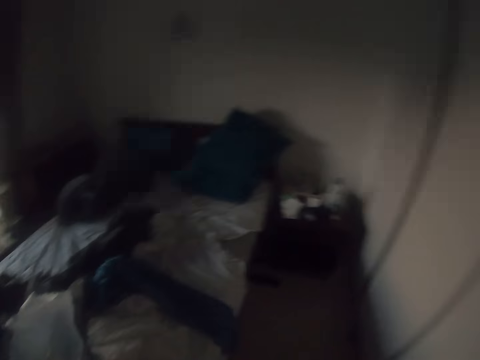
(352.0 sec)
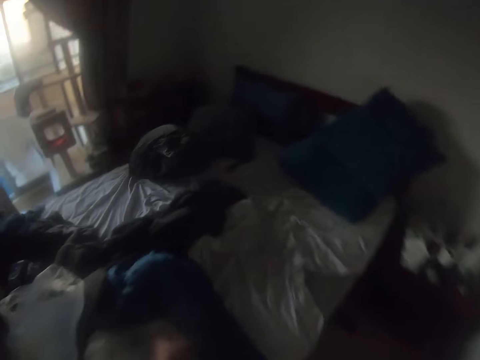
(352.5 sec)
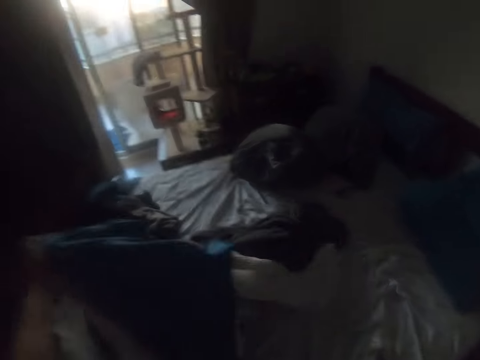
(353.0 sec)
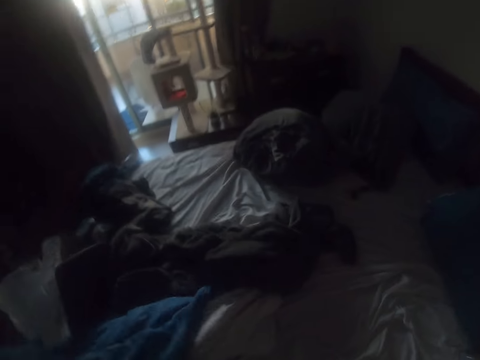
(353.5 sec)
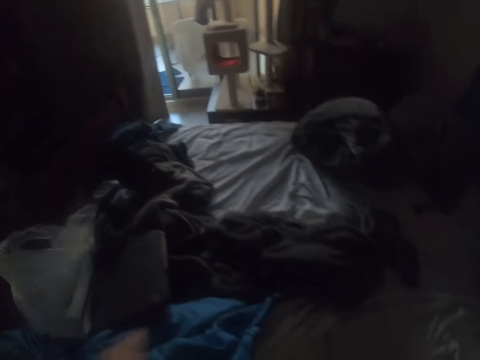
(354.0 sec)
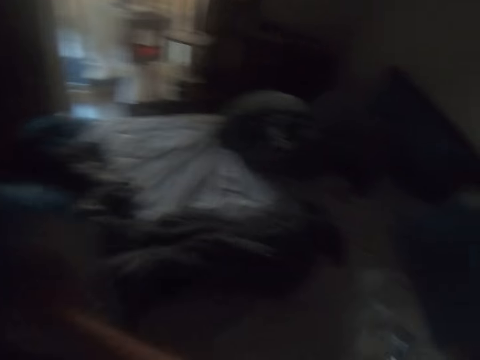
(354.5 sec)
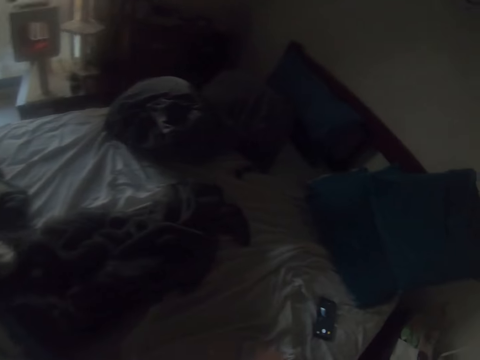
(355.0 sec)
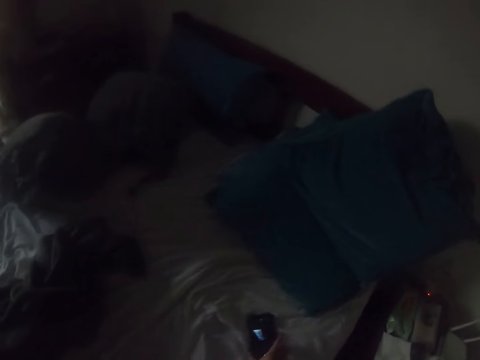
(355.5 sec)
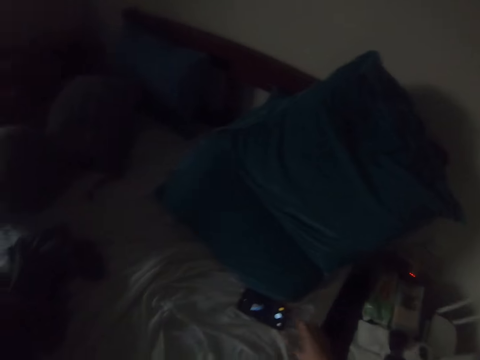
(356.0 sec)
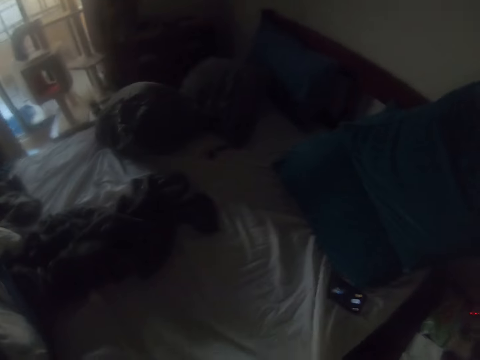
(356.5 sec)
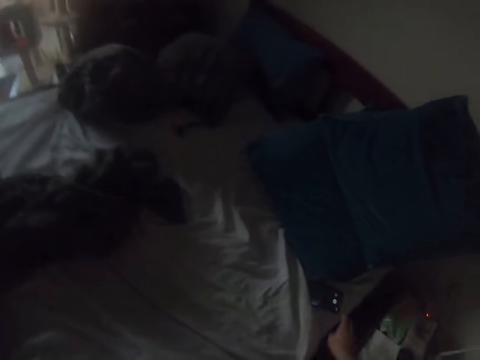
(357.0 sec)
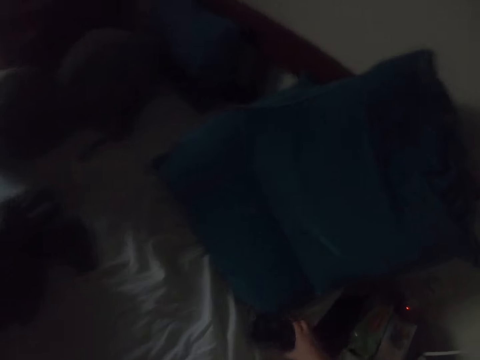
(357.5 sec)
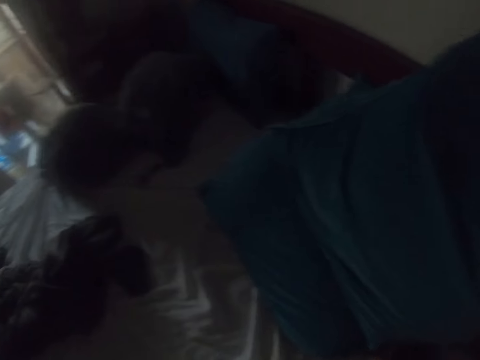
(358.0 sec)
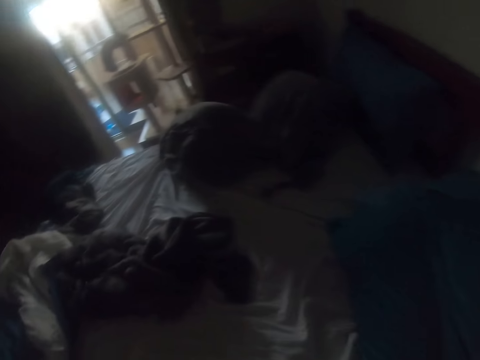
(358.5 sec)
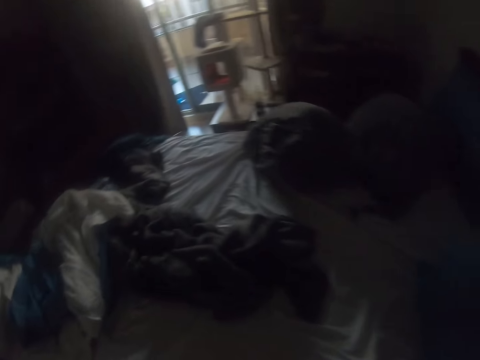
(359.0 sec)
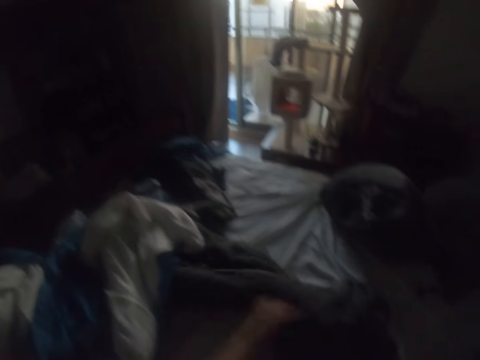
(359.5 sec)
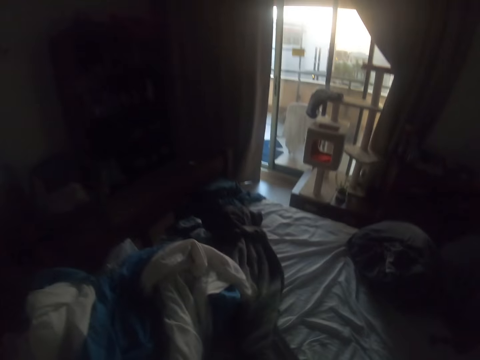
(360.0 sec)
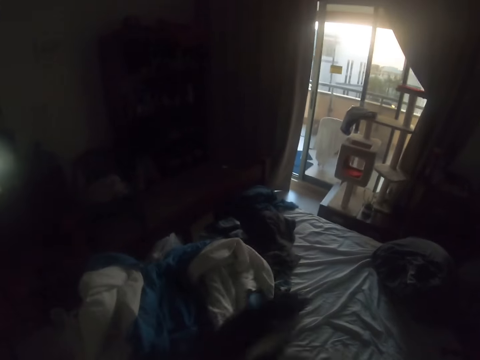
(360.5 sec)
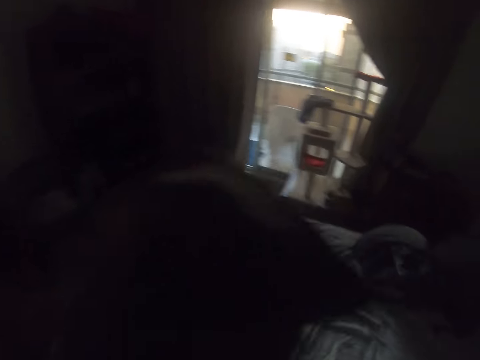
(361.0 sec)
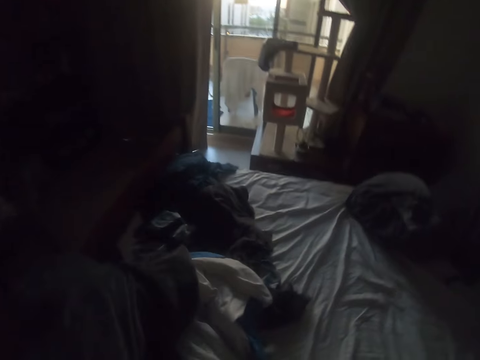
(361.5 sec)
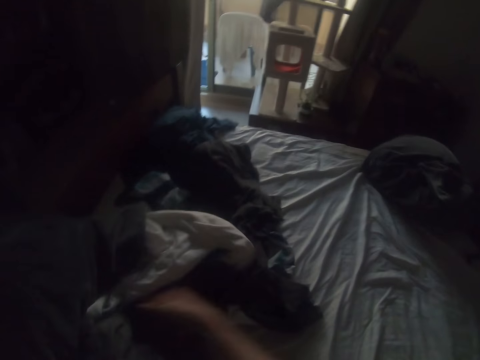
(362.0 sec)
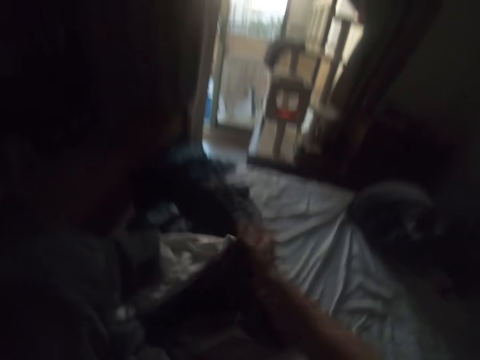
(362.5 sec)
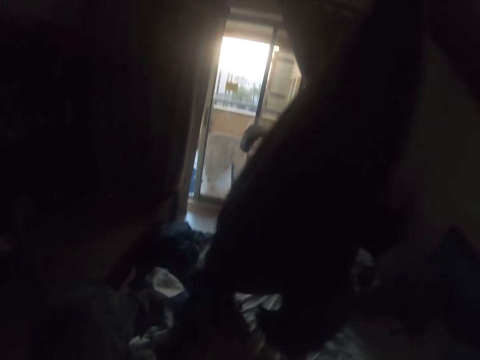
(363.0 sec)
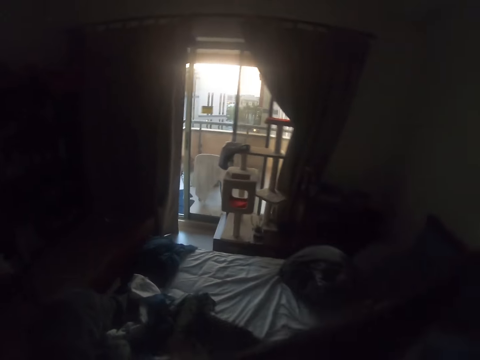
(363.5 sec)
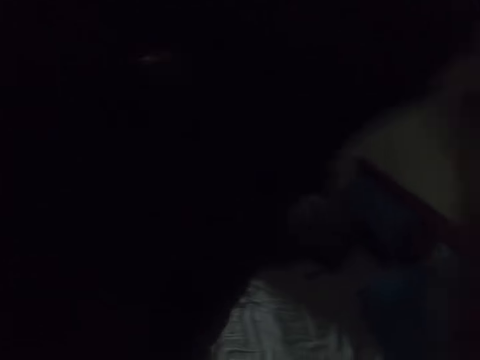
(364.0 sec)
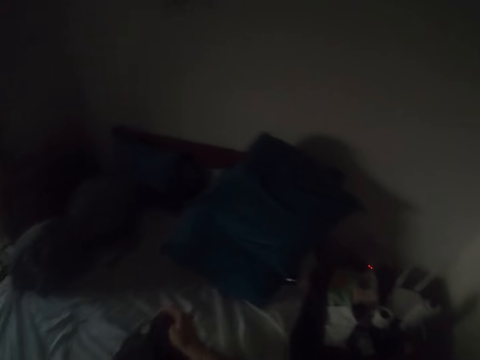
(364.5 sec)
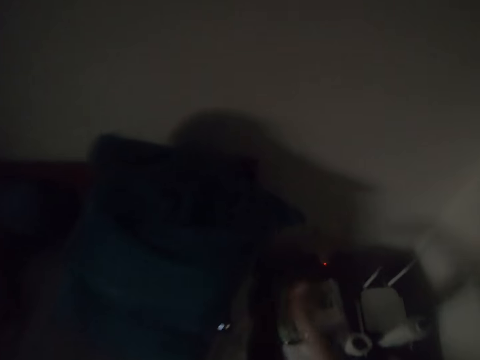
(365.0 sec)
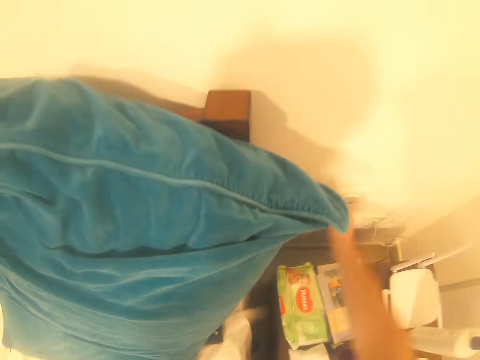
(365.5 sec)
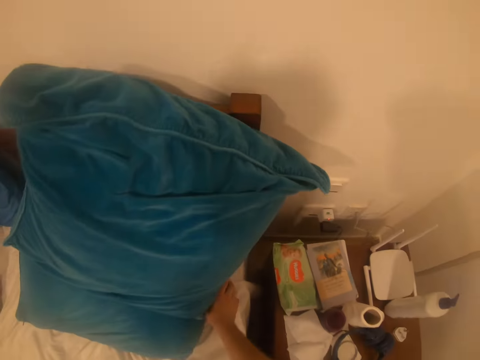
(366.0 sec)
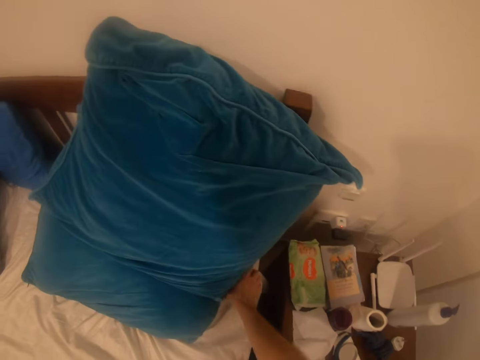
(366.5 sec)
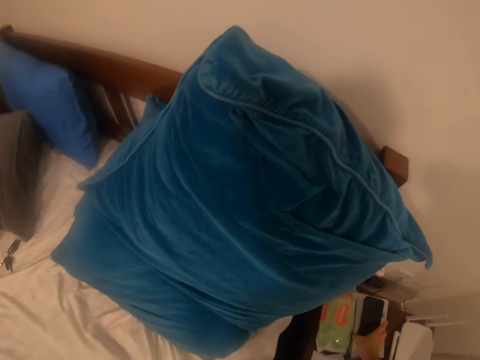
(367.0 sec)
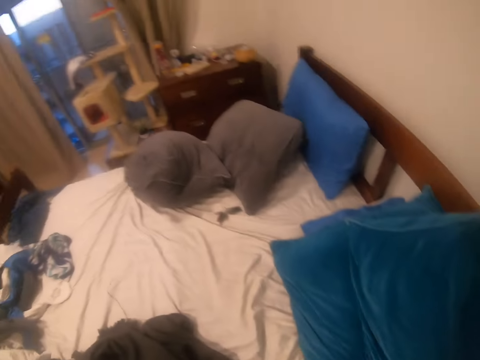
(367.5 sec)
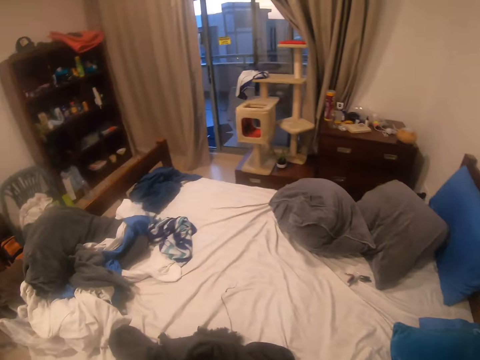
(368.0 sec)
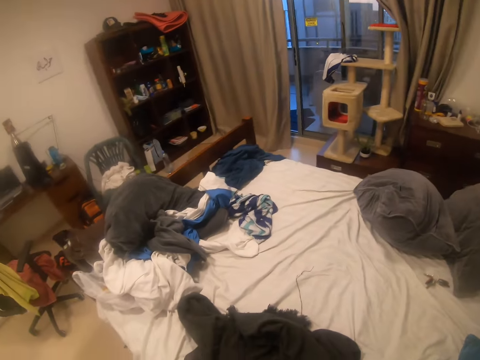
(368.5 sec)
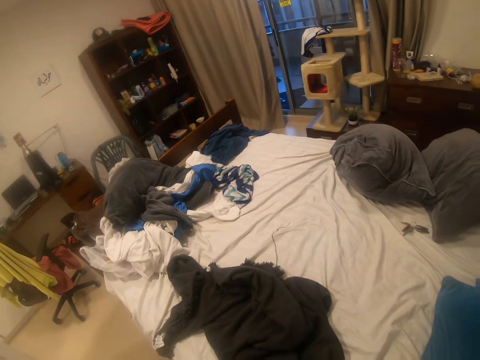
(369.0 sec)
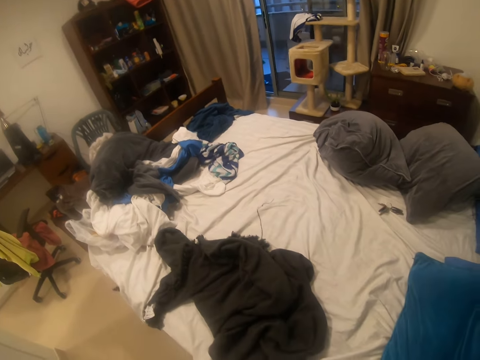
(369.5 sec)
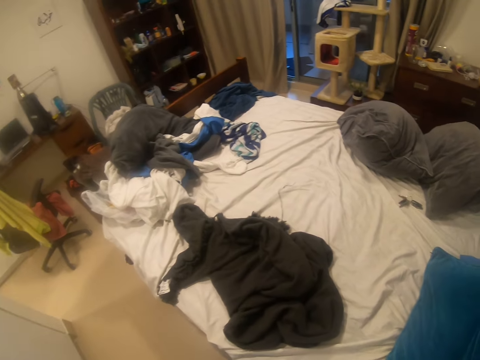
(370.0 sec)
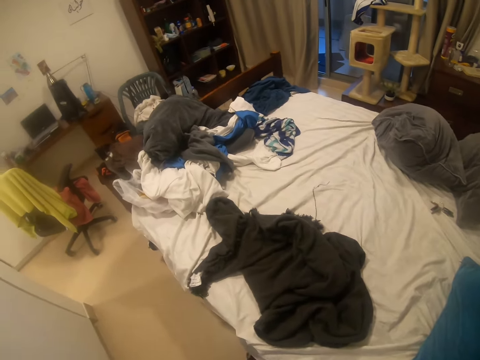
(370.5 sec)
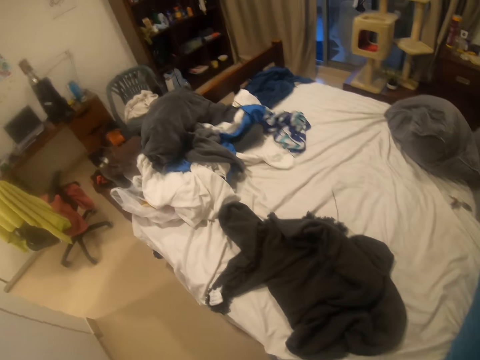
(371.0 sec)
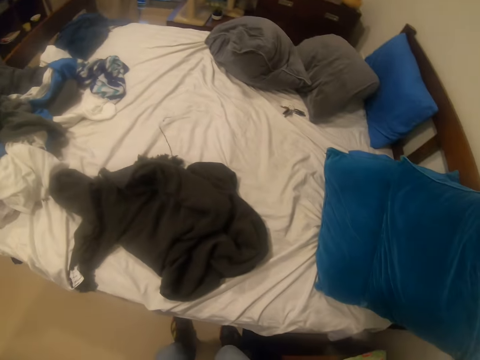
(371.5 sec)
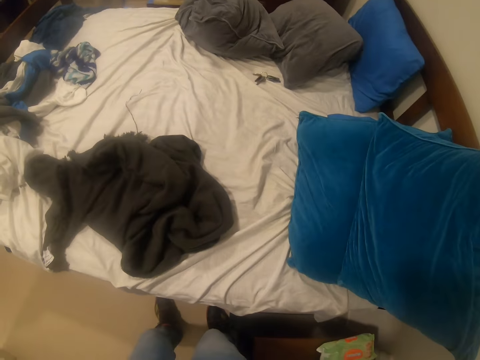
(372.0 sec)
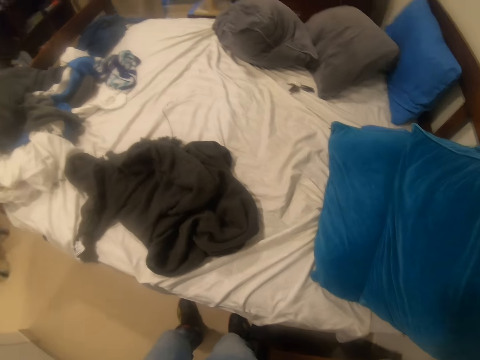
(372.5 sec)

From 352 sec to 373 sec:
The camera wearer holds a bed sheet. They place a phone on the bed. They take a cloth. They switch the socket on. They switch the lights on. They move the phone on the stand.

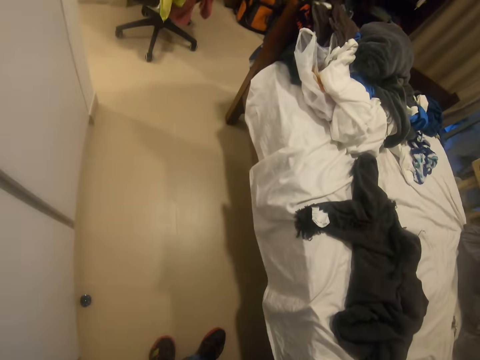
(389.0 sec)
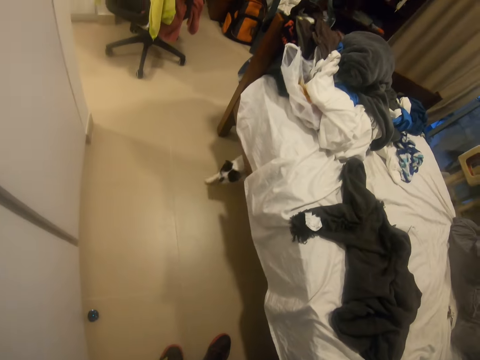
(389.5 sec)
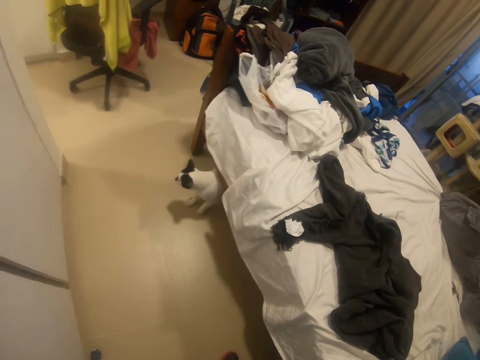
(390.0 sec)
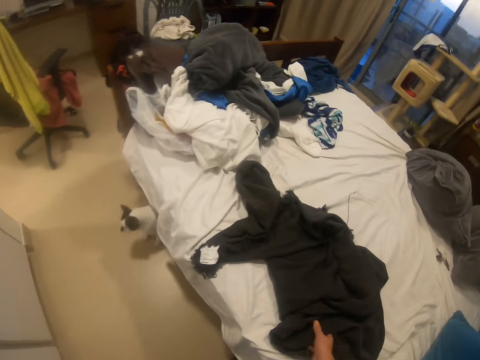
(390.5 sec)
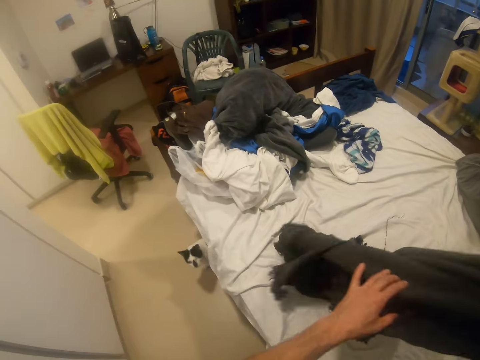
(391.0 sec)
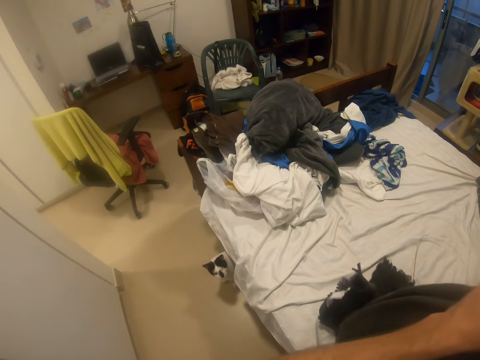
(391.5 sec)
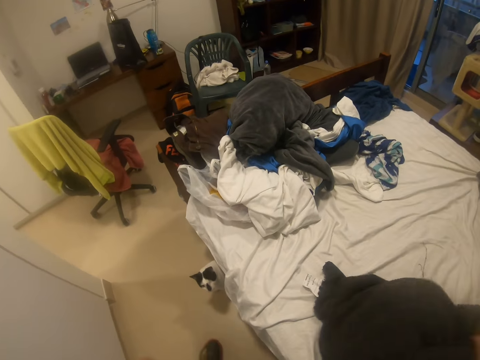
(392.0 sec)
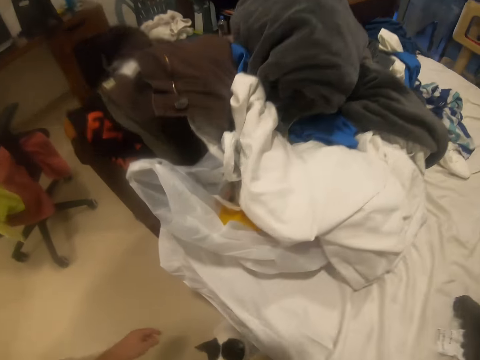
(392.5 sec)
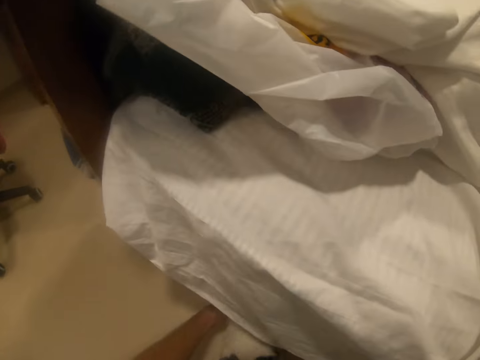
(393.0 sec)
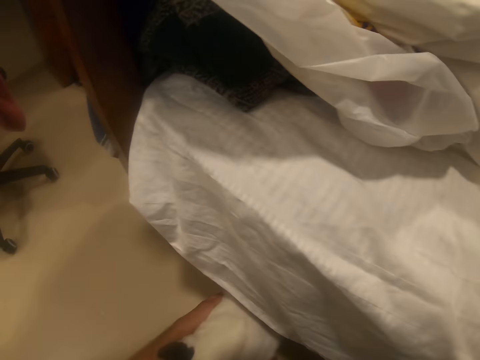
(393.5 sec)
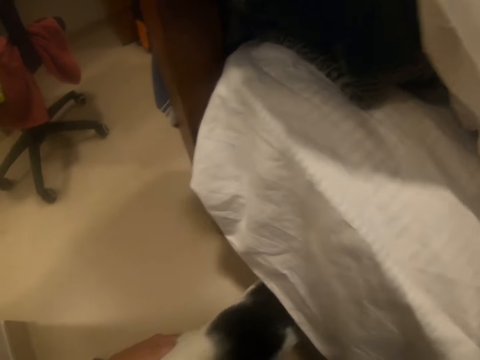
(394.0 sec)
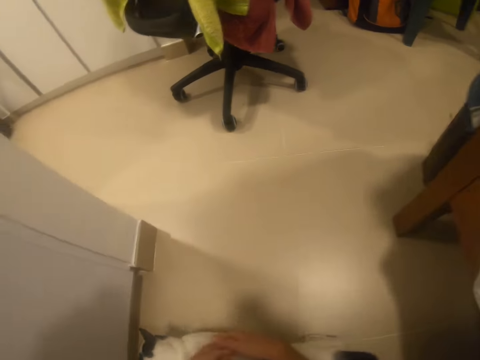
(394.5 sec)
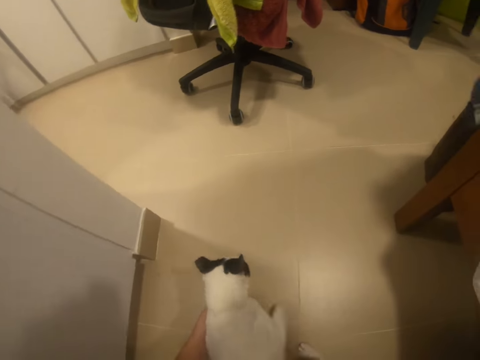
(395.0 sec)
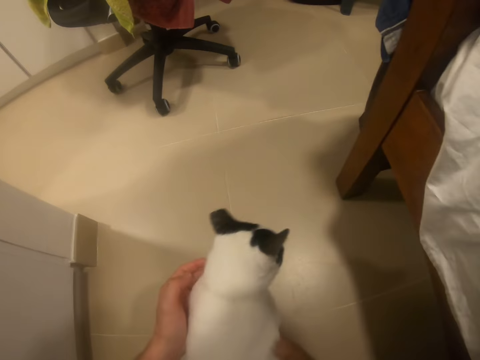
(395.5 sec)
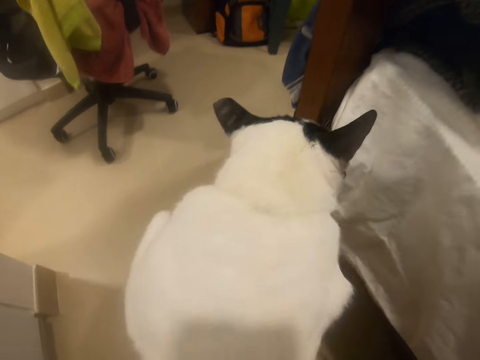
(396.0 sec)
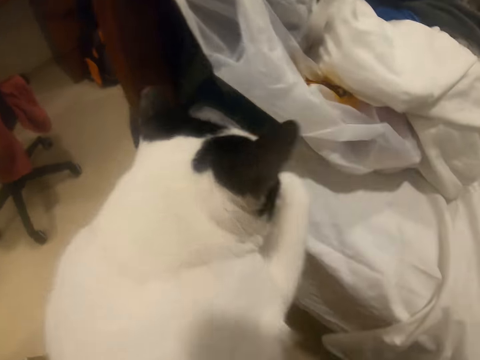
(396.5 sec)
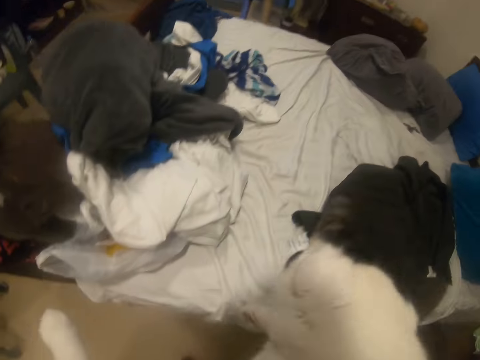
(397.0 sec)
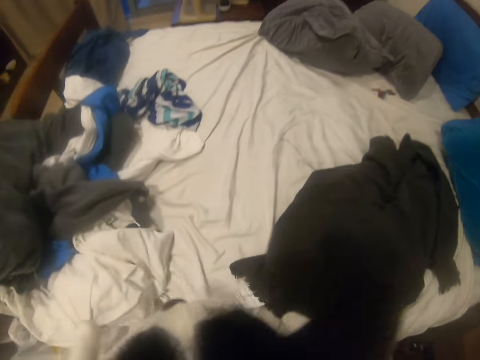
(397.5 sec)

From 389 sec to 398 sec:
The camera wearer touches a blanket. They take a cloth. They touch the cat. They carry their cat and put it on their bed.
